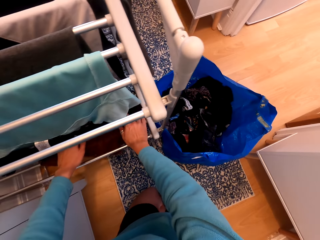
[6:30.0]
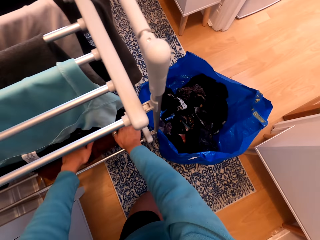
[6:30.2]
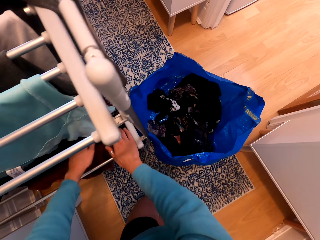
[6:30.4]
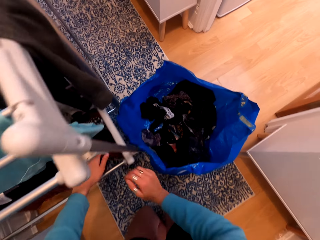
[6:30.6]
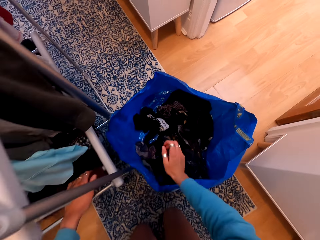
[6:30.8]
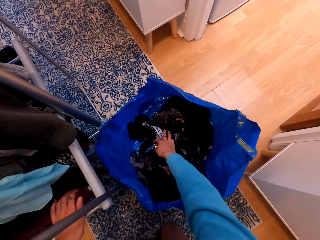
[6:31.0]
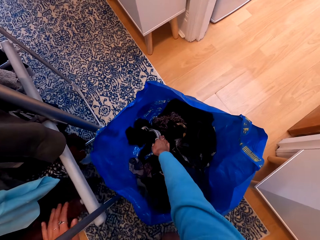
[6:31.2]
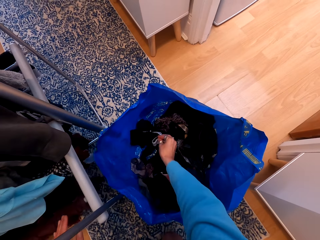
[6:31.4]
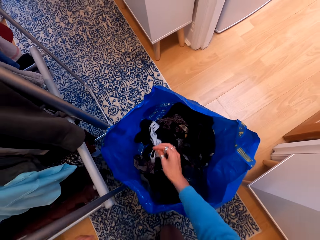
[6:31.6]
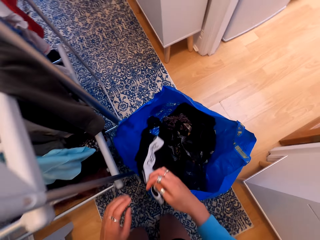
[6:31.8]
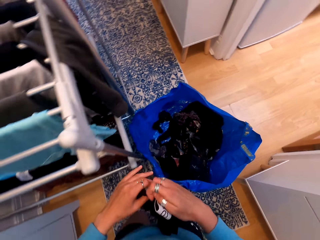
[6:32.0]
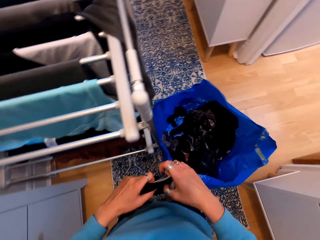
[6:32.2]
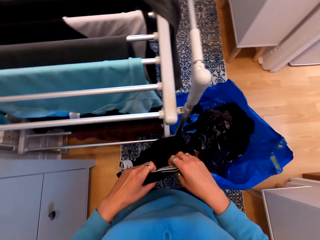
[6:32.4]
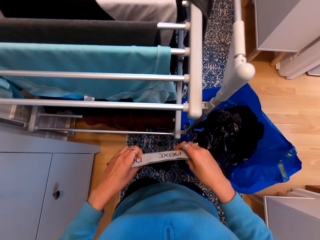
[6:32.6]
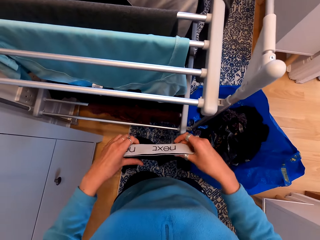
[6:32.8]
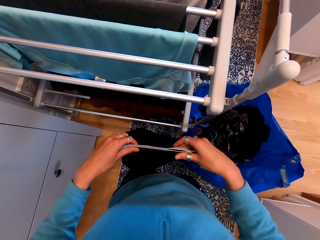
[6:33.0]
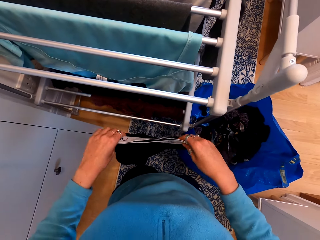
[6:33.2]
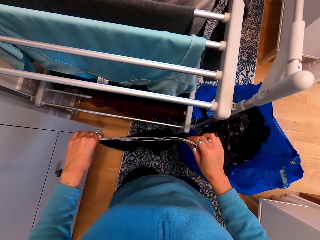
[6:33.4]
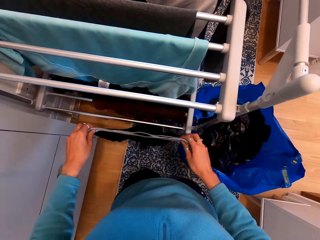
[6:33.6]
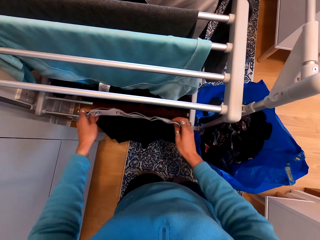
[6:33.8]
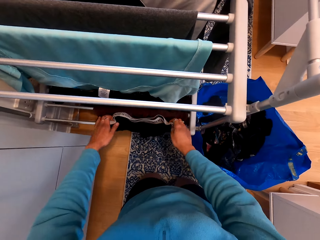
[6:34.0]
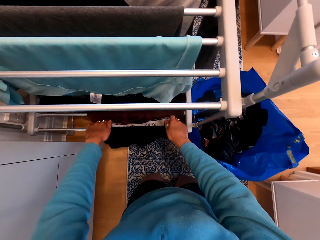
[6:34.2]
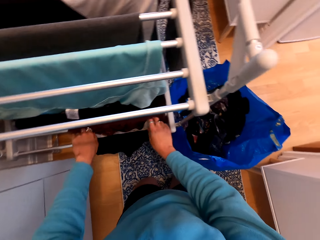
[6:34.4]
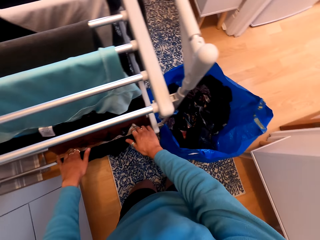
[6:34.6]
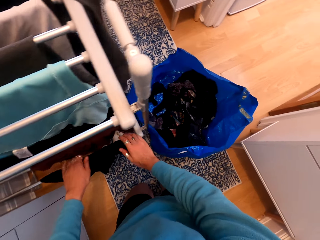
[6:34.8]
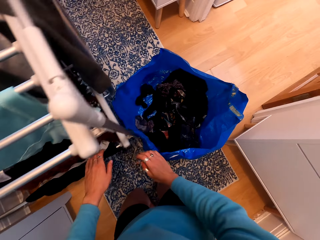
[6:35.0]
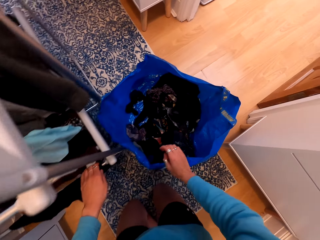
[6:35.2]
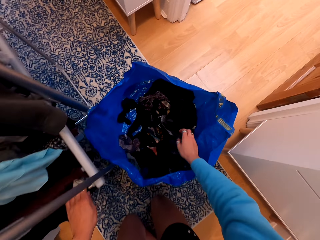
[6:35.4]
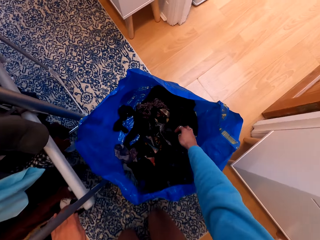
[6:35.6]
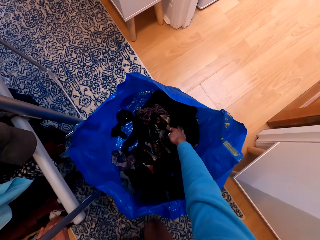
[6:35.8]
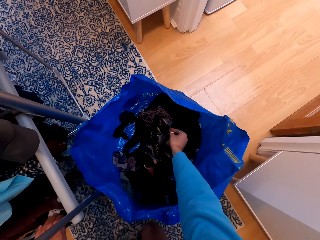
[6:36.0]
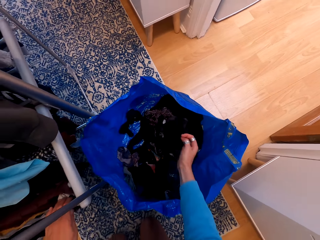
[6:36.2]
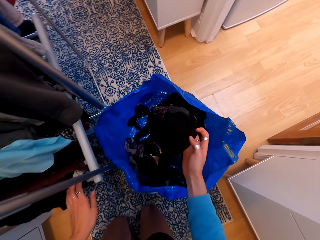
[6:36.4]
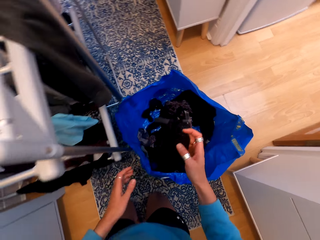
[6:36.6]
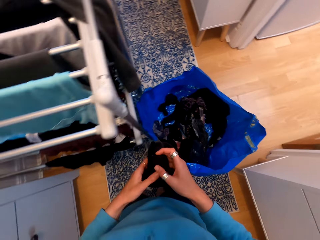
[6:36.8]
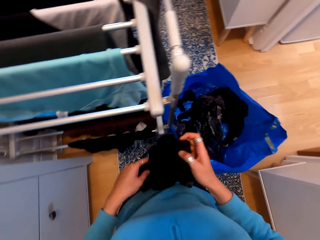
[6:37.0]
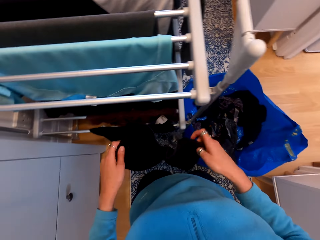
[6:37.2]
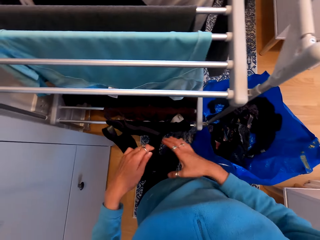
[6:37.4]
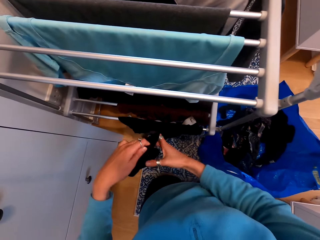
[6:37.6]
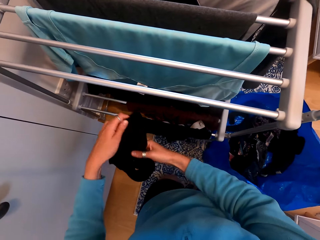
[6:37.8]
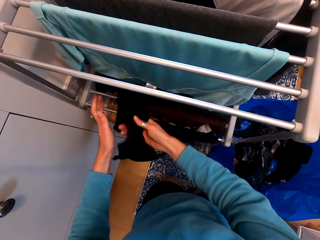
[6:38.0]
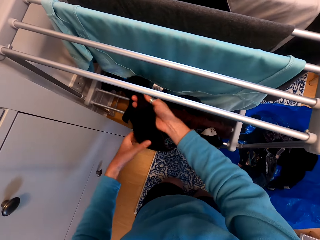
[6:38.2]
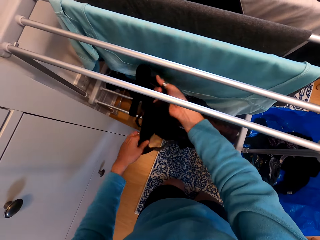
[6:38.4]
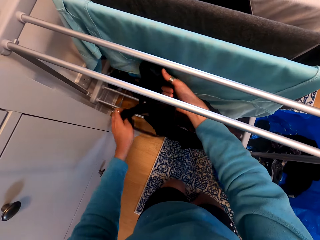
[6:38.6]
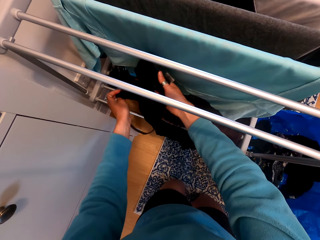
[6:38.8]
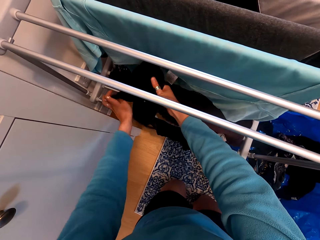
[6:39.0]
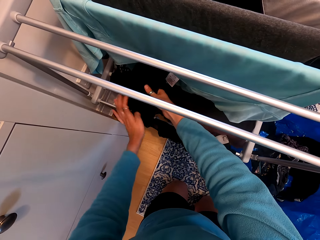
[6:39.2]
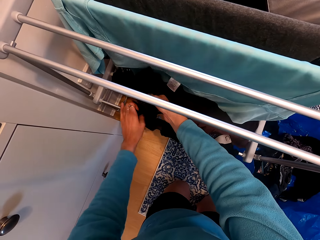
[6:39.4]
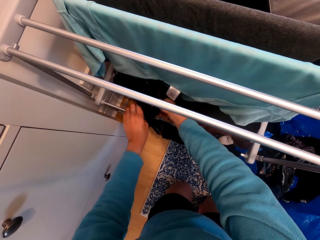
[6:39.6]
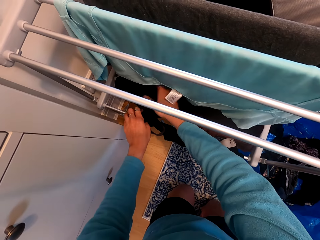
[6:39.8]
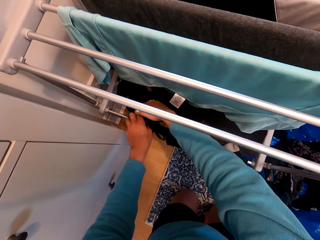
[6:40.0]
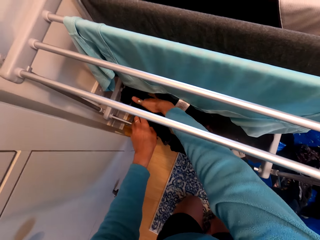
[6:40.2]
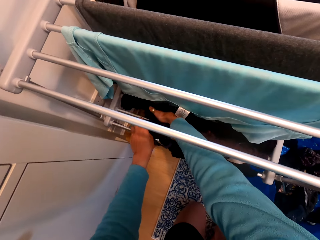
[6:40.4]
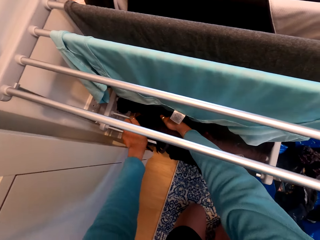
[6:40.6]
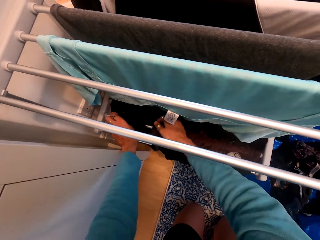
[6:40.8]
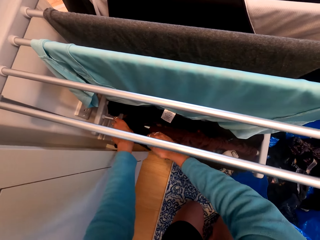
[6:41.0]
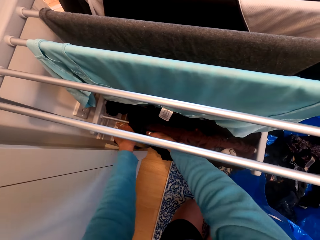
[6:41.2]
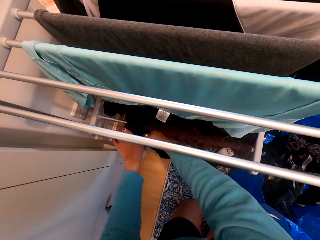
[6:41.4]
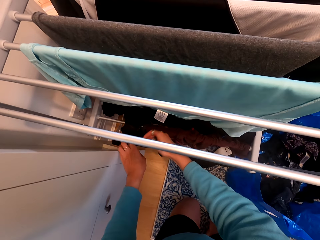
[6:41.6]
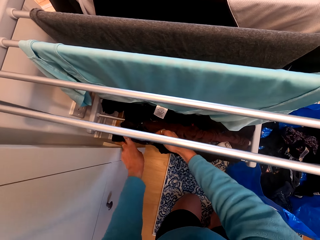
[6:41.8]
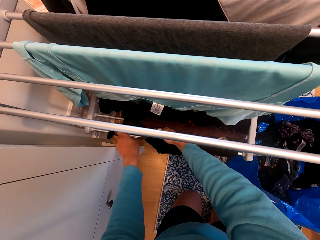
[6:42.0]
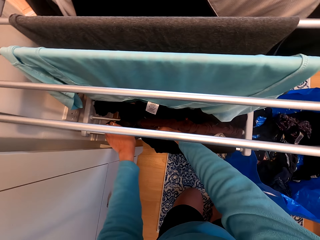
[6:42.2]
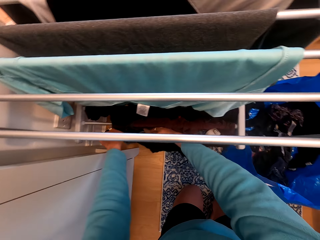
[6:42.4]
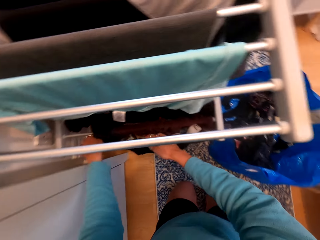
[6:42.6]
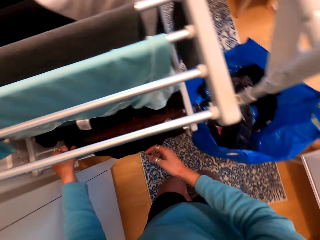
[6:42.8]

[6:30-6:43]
The camera wearer picks a boxer. They unfold the boxer. They hang the boxer on the clothes rack. They pick a bra. They unfold the bra. They hang the bra on the clothes rack.

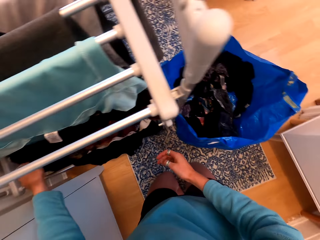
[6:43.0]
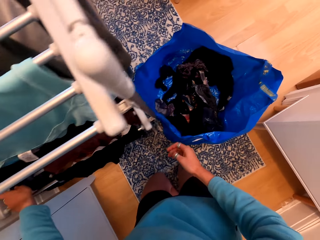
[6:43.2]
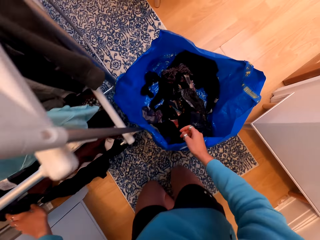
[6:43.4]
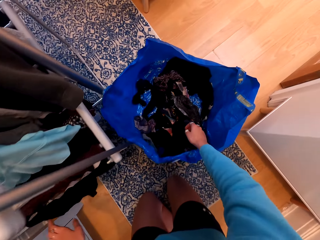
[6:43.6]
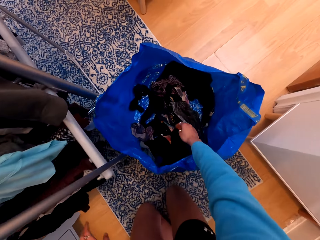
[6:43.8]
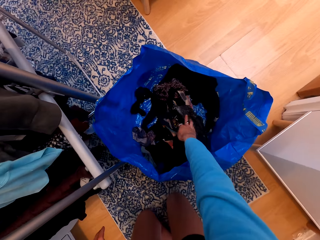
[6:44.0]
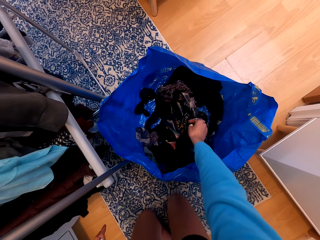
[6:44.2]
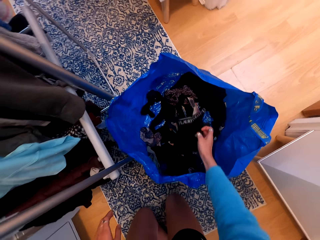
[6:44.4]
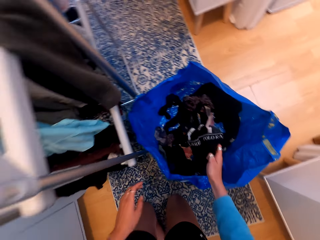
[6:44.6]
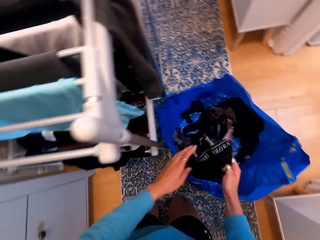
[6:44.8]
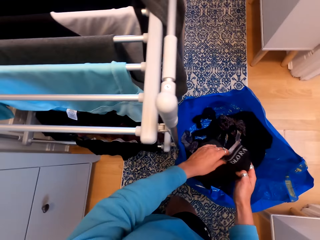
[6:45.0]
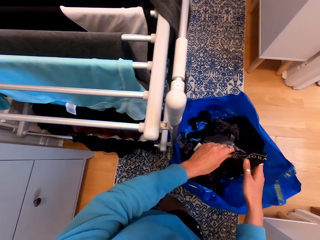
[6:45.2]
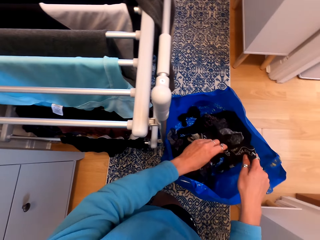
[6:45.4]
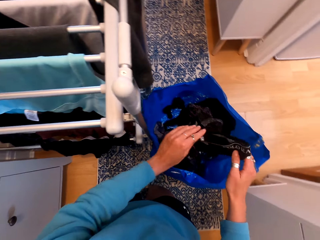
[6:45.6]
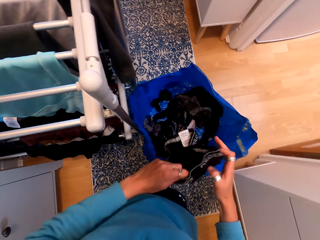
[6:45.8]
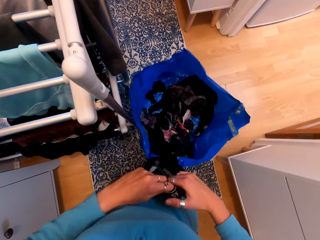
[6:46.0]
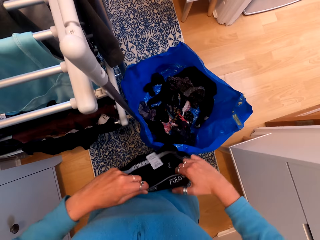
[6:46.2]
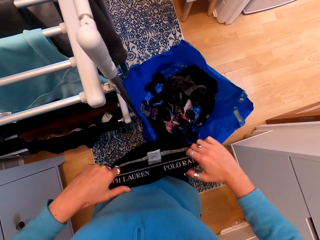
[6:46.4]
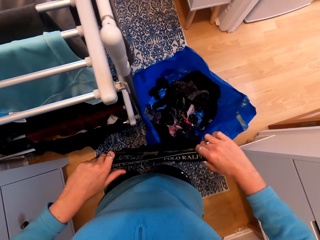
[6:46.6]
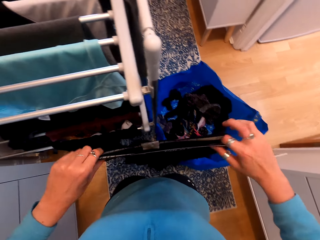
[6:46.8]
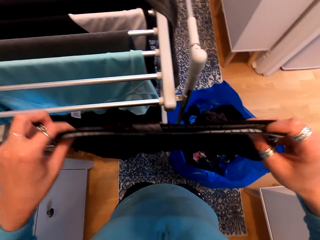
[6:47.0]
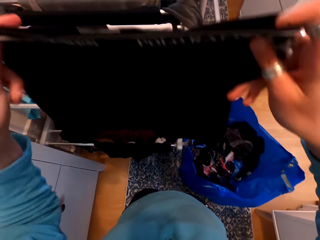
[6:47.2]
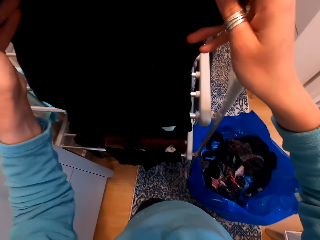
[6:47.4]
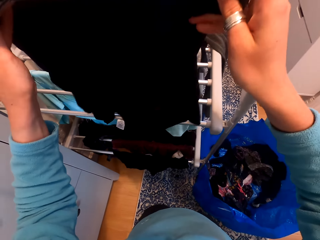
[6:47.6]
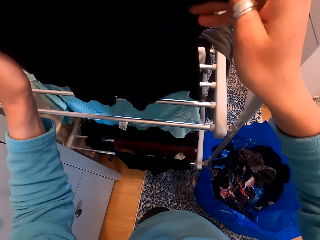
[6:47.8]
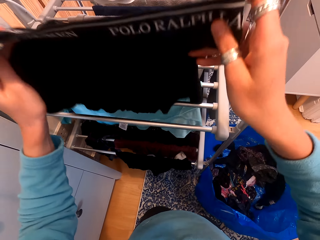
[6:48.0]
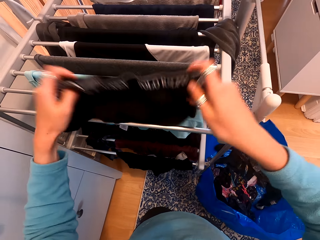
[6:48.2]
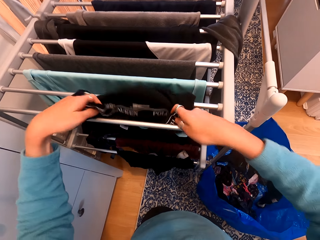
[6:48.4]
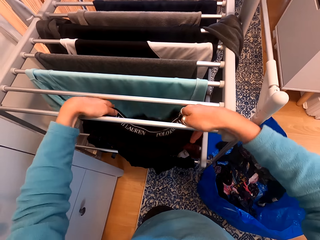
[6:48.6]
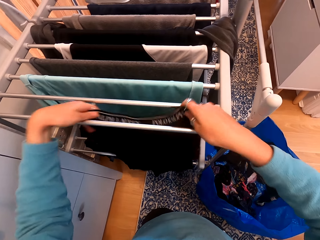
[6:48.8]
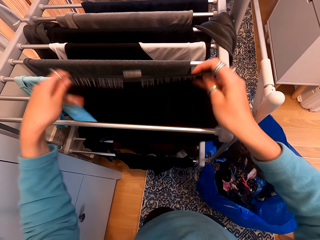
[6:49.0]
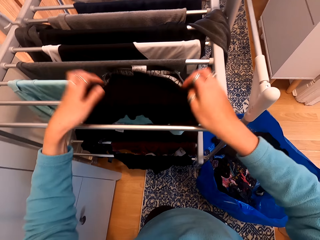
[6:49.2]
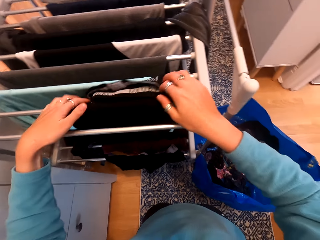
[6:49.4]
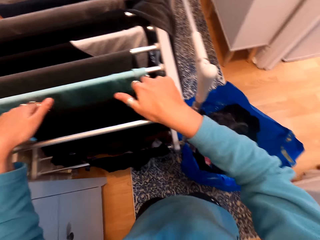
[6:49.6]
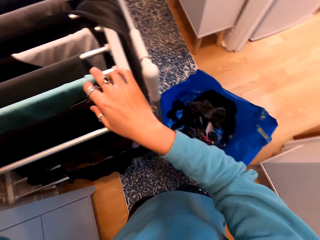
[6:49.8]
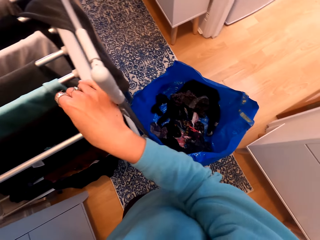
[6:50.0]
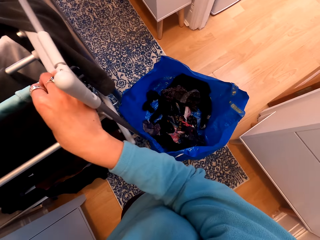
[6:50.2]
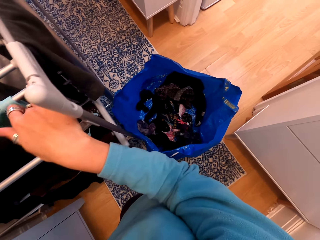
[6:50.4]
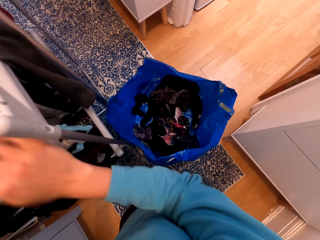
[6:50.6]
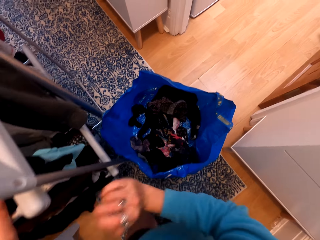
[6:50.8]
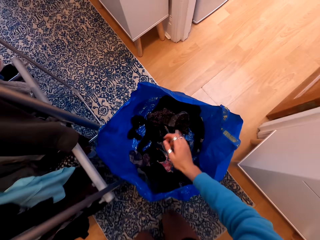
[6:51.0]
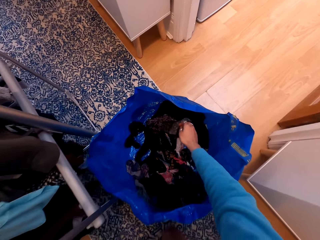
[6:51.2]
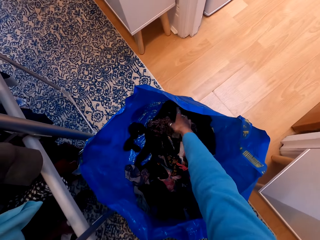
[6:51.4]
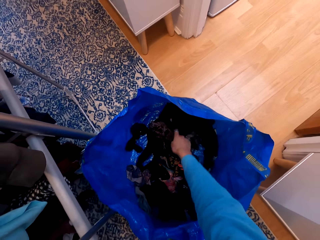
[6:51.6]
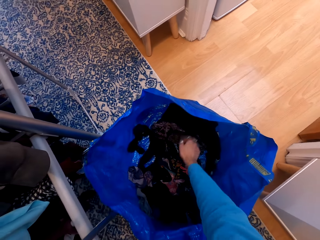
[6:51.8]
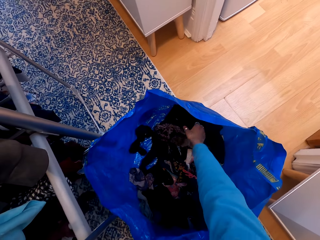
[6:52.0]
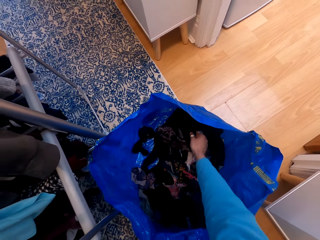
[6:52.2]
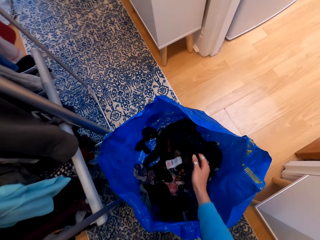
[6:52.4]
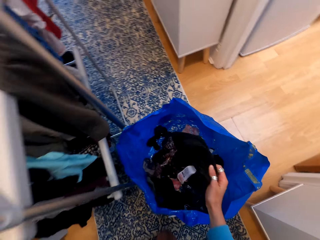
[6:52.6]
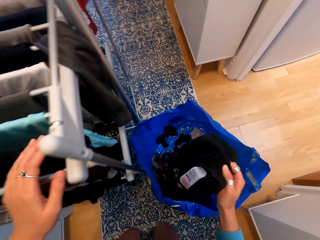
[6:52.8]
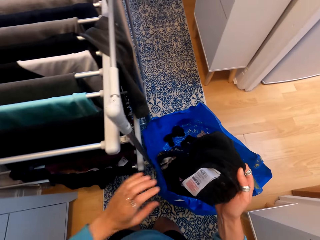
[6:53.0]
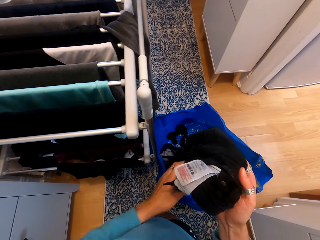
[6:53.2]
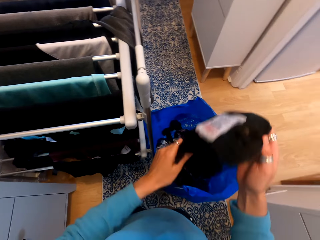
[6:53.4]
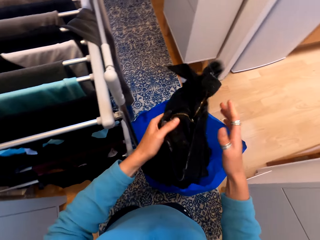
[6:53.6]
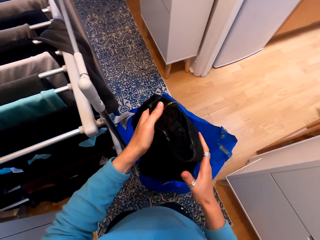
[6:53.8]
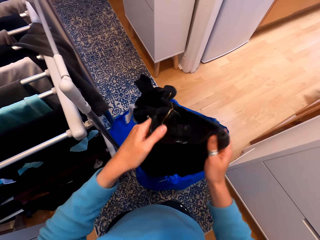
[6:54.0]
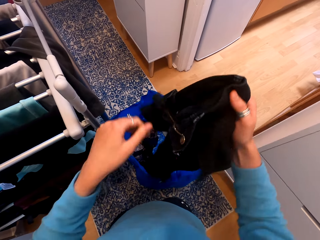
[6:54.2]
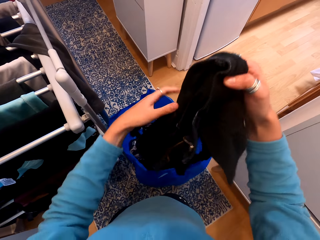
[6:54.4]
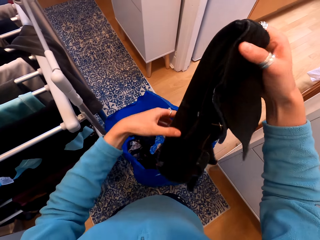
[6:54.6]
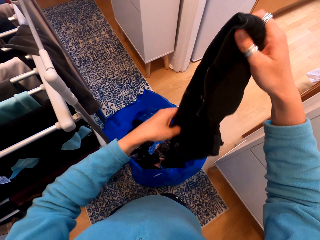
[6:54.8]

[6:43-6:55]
The camera wearer picks a cloth. They unfold the cloth. They hang the cloth on the clothes rack. They pick a cloth. They unfold the cloth.
